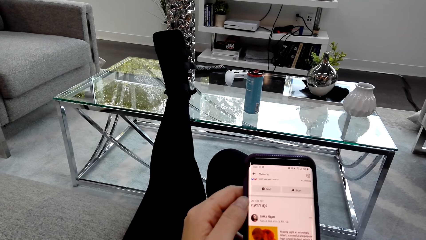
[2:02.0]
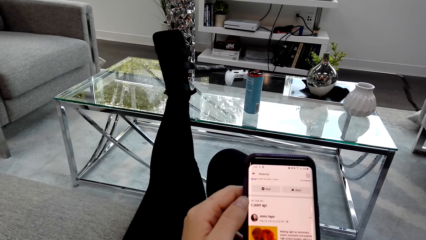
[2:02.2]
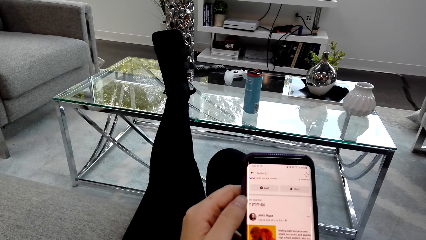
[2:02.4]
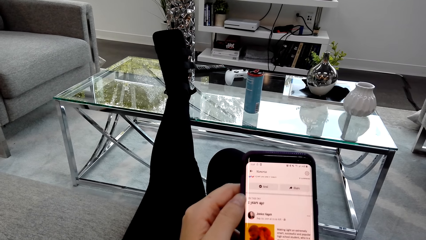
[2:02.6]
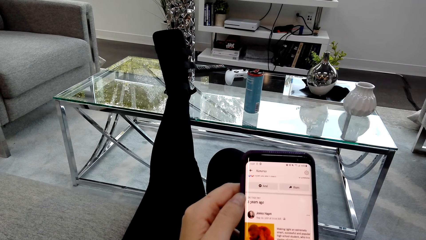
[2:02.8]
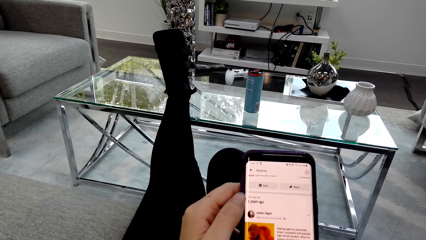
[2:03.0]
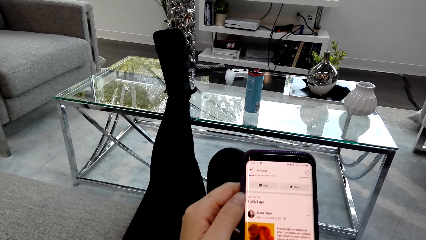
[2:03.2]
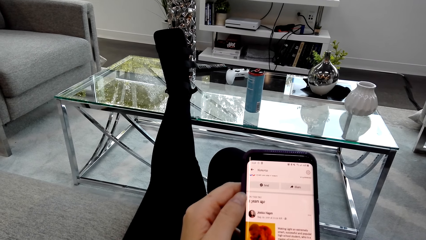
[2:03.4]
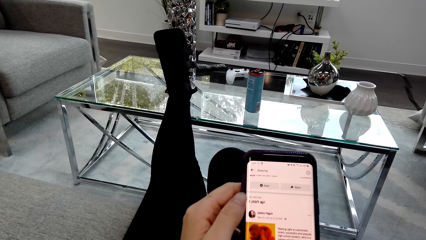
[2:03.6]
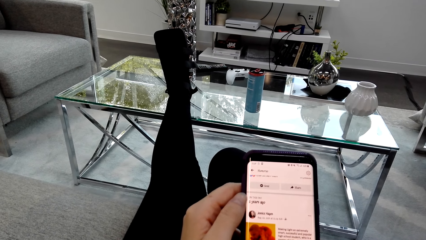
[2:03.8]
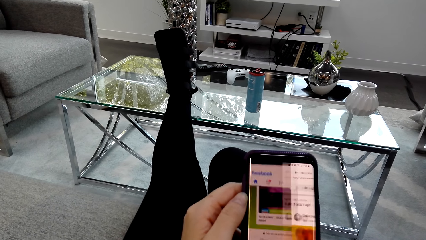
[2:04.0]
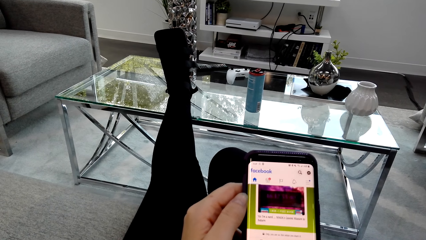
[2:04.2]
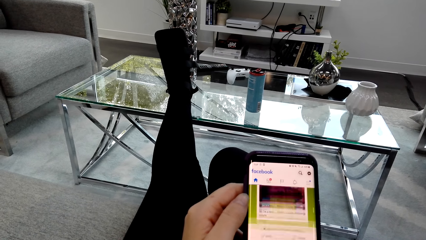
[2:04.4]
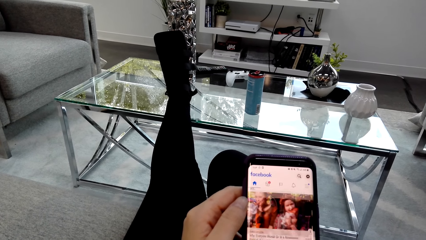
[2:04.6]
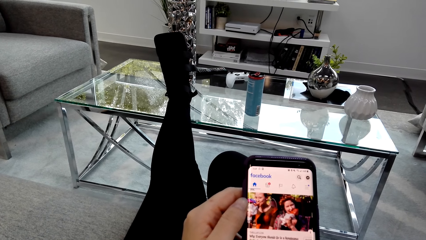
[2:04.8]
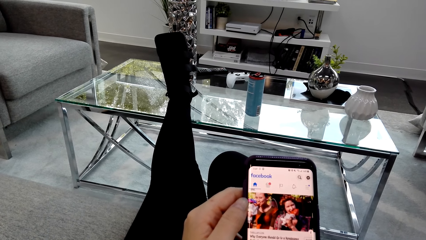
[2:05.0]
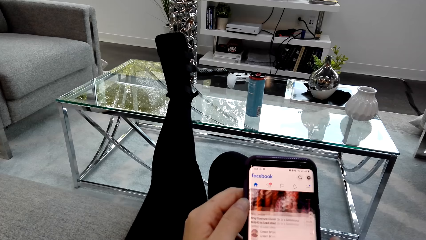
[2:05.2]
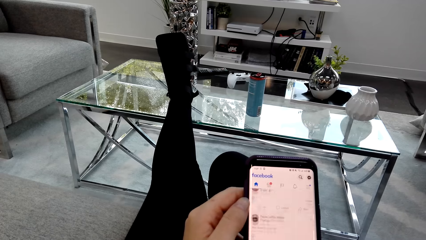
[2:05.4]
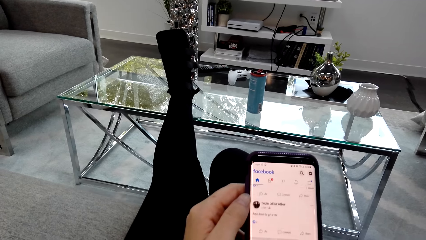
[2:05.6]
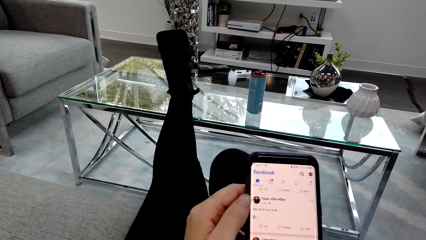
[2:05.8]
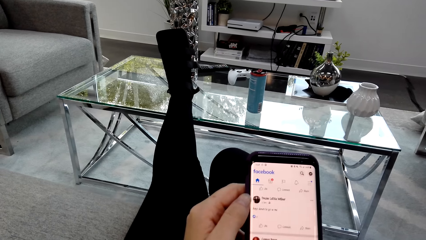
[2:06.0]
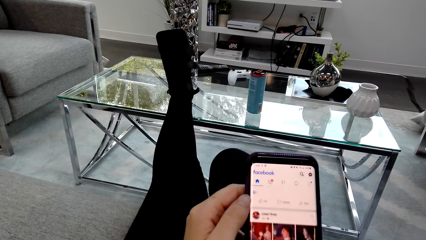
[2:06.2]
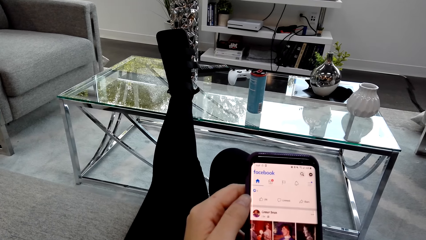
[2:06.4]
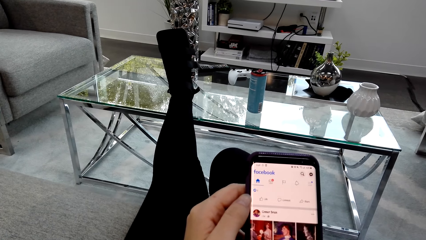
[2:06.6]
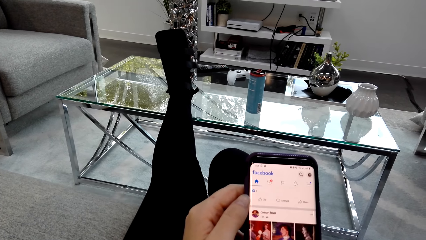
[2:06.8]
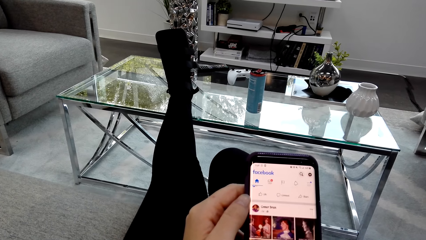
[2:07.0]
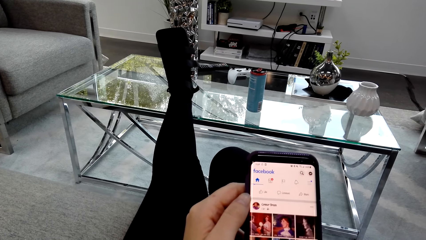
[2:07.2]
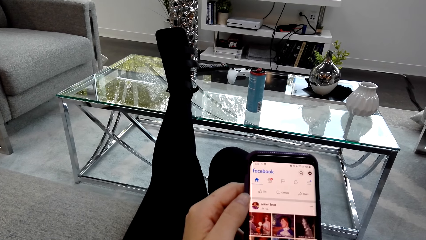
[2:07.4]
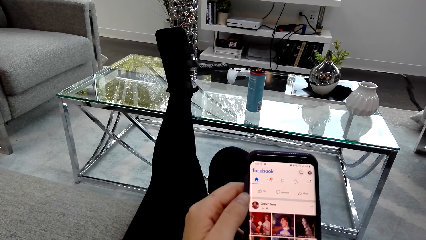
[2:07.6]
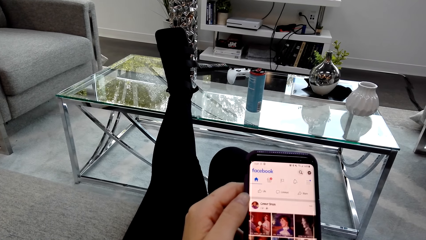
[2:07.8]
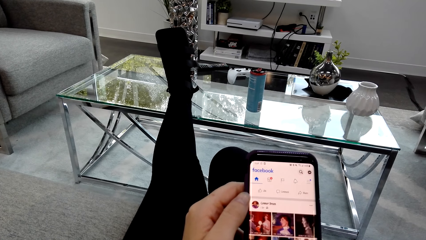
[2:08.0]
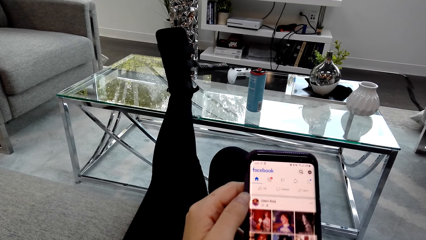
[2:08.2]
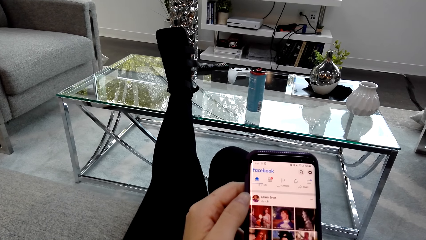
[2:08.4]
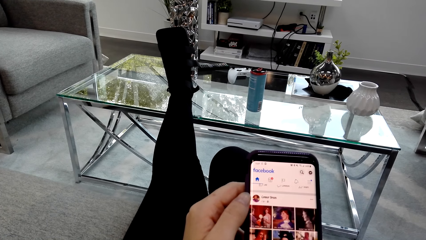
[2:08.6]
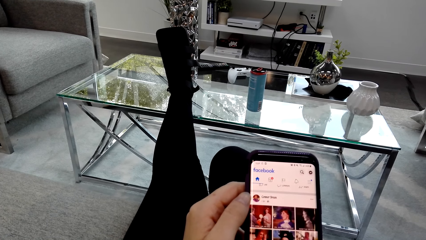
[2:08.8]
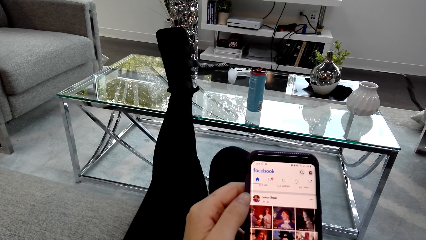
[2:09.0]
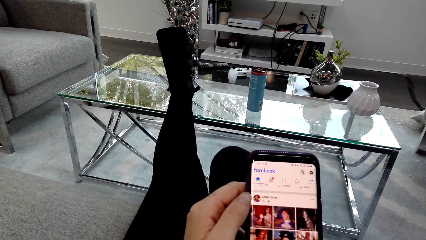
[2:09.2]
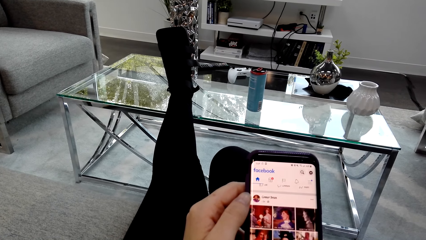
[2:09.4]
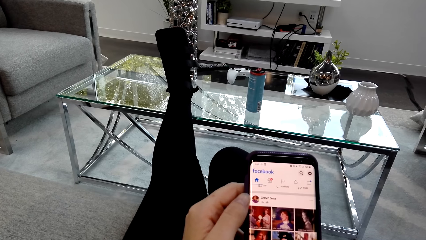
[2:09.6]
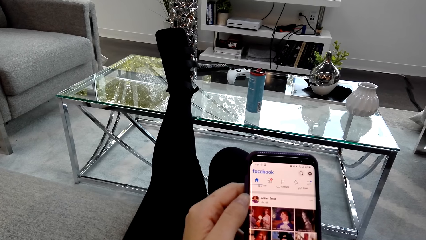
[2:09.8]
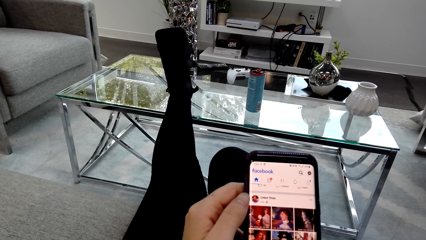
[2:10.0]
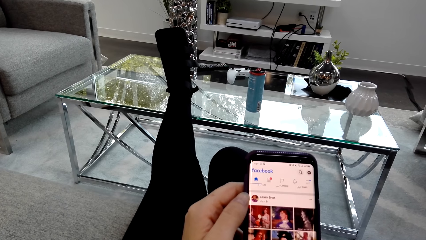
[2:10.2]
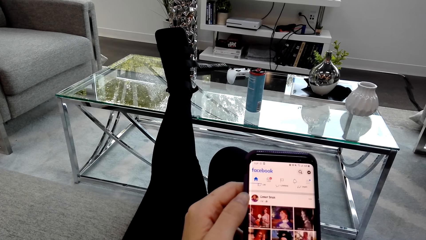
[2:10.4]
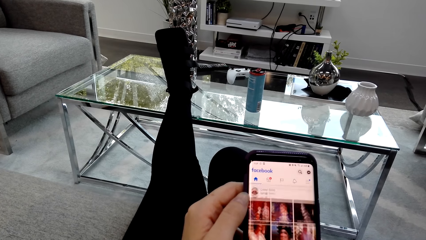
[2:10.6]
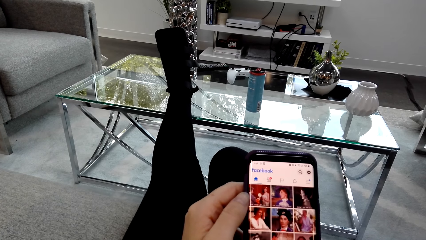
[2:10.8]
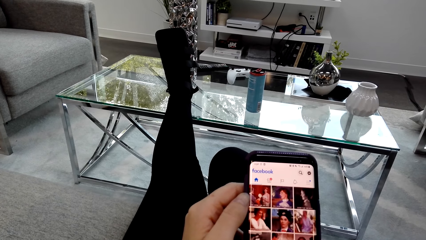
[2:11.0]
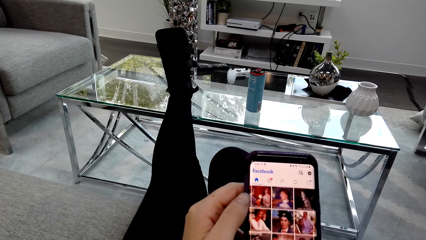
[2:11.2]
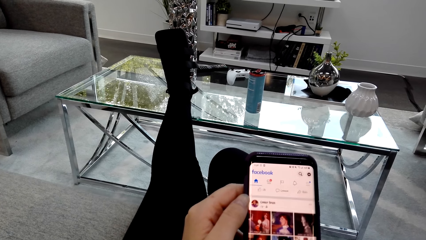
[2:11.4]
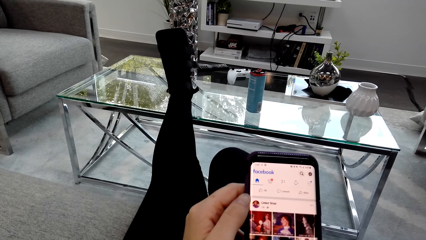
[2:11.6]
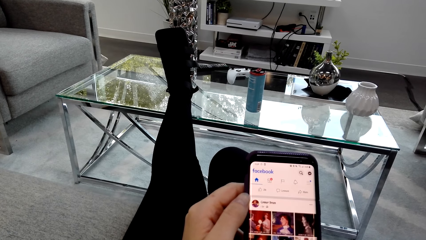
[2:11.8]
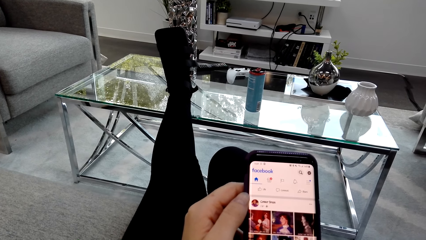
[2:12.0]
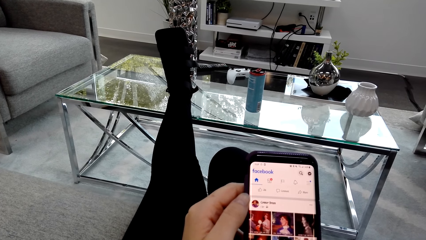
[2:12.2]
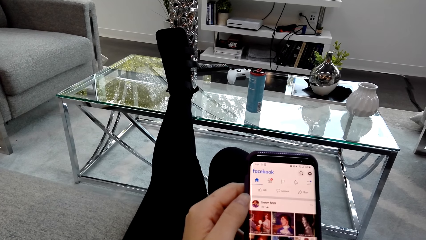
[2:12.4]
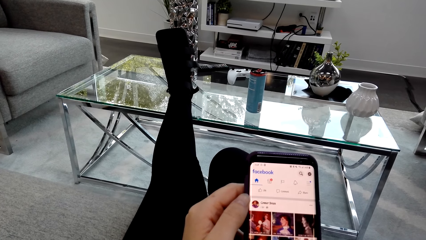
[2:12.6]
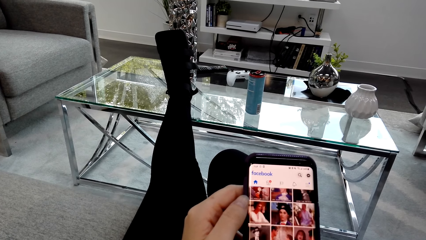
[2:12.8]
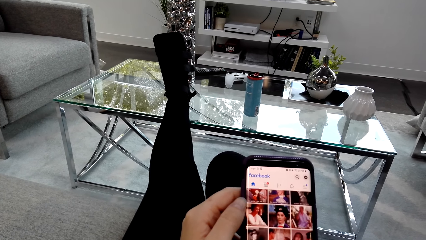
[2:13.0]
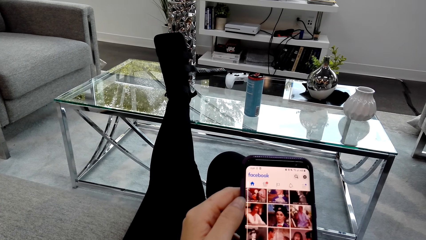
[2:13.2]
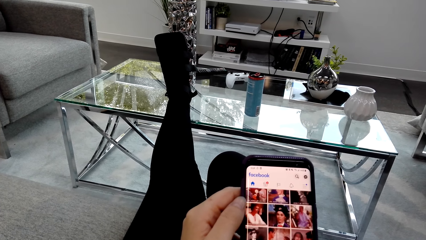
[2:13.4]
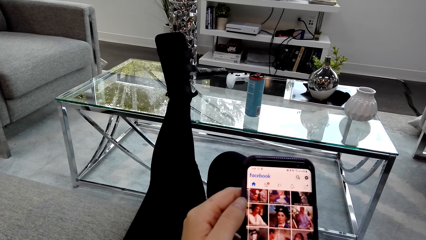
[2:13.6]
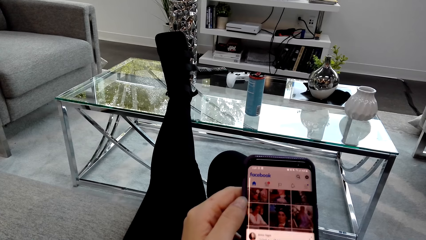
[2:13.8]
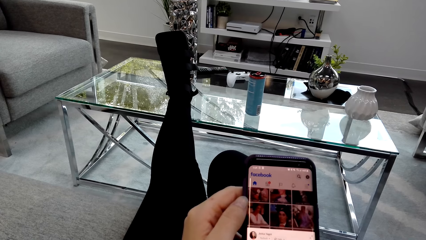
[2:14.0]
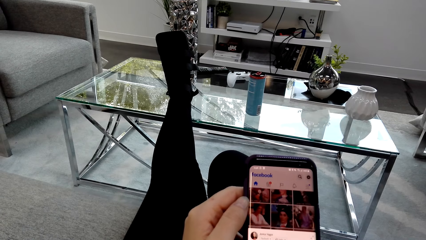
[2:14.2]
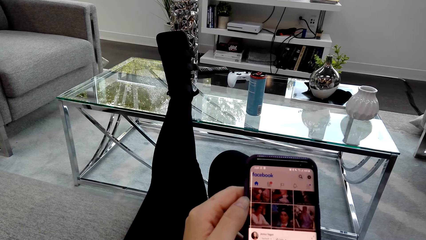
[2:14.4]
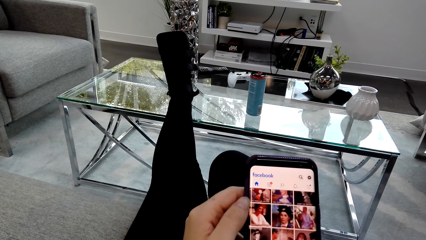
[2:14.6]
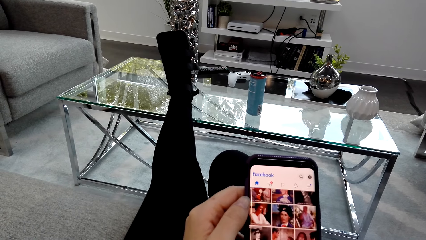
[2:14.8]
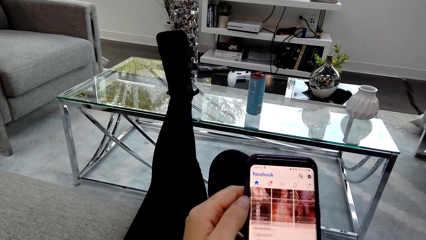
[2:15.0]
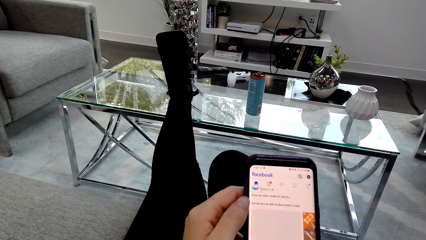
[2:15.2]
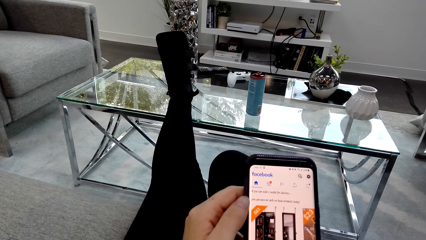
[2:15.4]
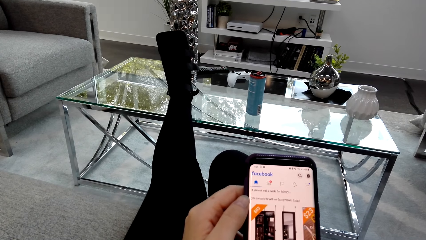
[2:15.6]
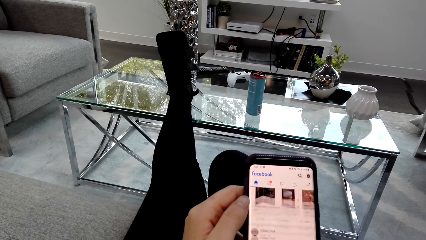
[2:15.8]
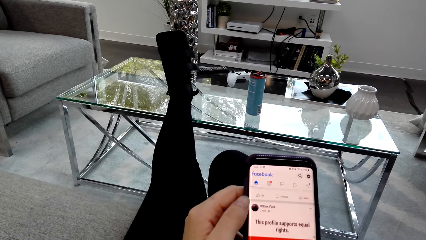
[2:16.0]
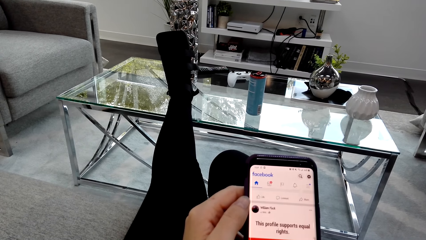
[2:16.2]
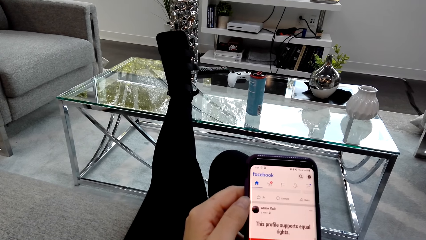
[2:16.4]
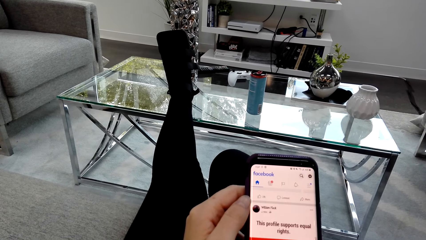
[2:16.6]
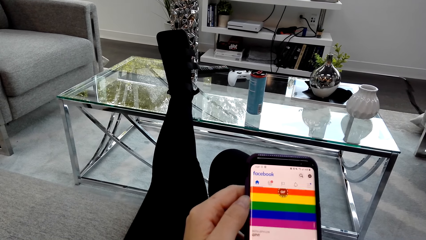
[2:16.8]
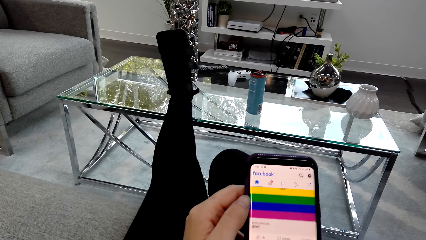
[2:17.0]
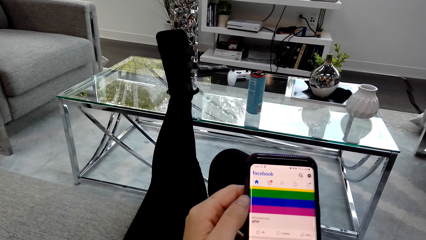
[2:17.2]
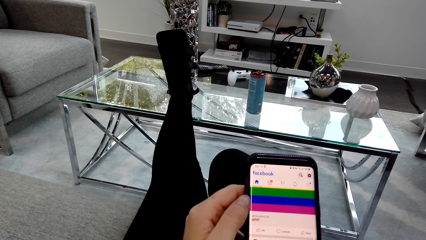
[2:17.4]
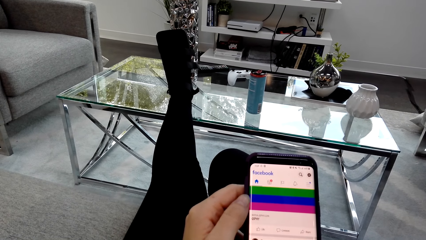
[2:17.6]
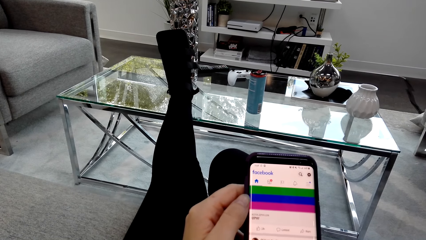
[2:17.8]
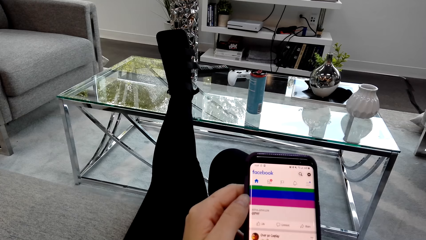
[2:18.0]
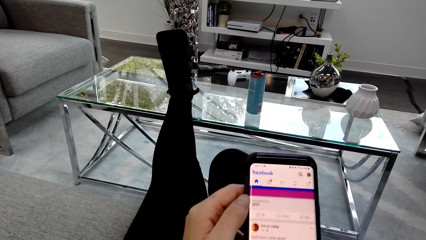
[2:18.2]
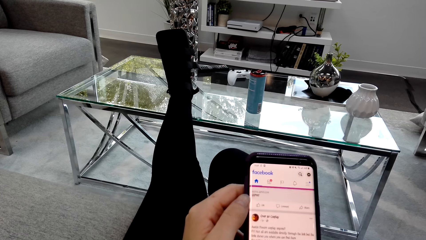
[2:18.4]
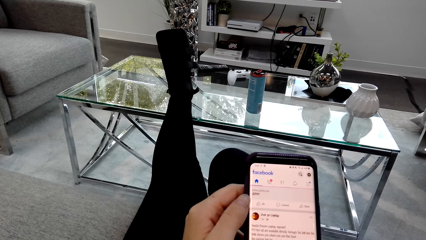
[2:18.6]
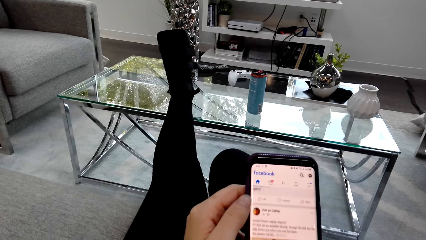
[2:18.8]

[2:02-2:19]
The camera wearer holds the phone. They stare on the phone. They scroll the phone. They hold the phone. They scroll the phone. They scroll the phone again.
